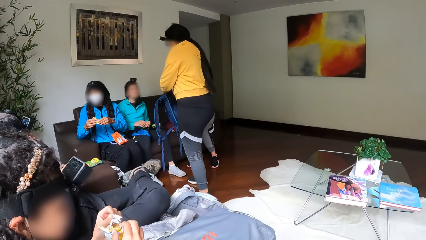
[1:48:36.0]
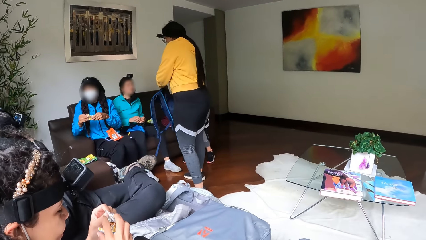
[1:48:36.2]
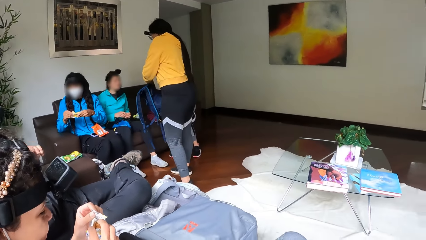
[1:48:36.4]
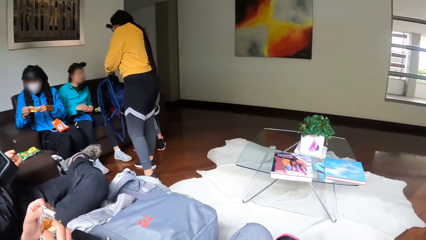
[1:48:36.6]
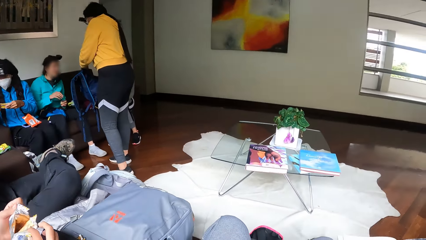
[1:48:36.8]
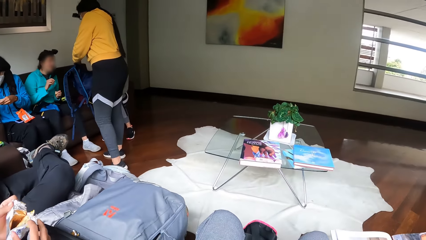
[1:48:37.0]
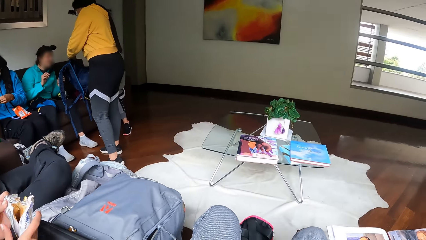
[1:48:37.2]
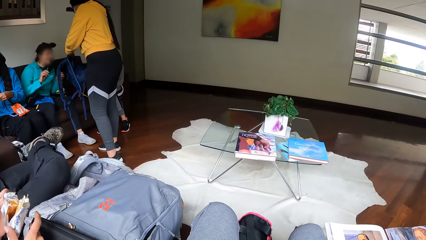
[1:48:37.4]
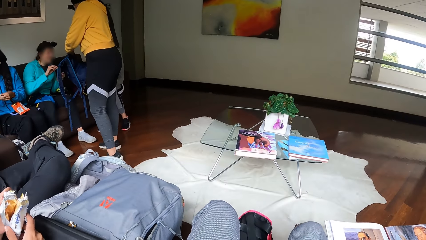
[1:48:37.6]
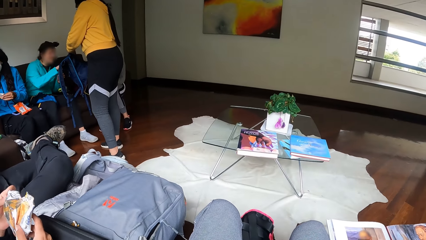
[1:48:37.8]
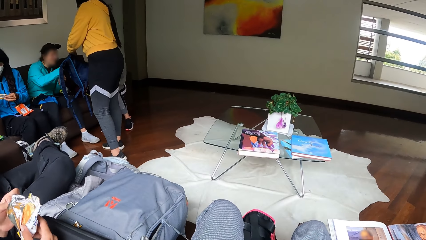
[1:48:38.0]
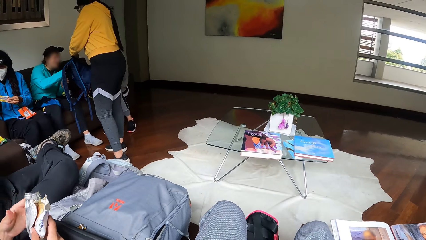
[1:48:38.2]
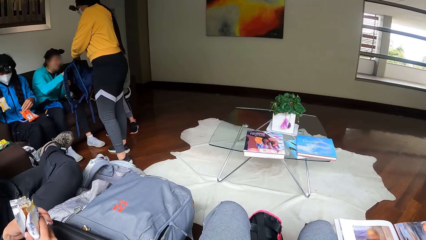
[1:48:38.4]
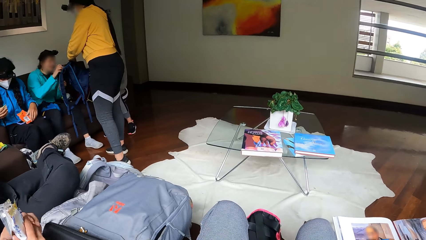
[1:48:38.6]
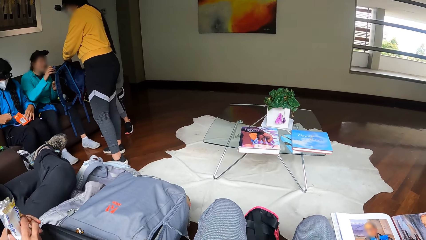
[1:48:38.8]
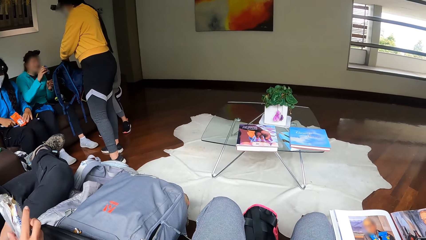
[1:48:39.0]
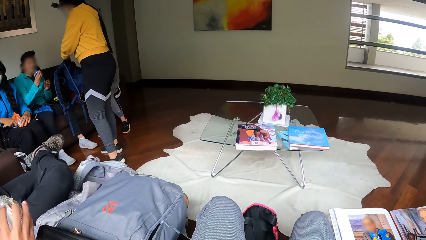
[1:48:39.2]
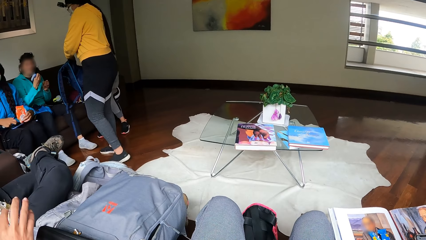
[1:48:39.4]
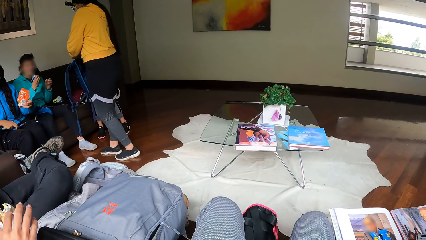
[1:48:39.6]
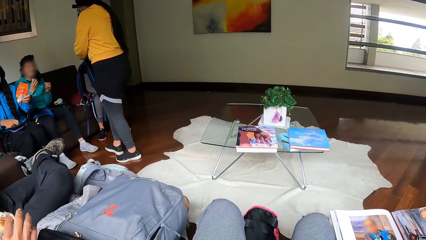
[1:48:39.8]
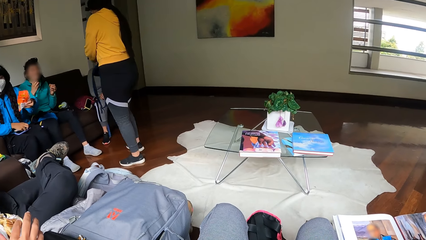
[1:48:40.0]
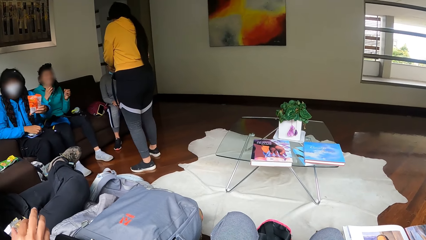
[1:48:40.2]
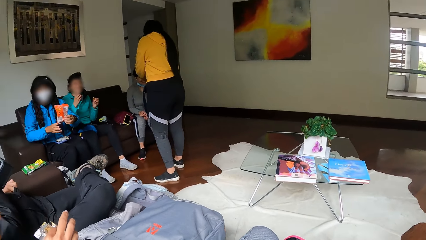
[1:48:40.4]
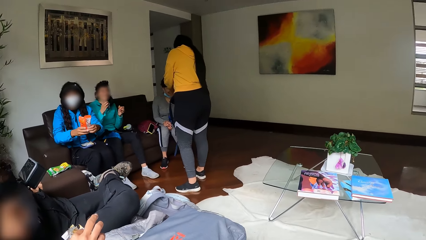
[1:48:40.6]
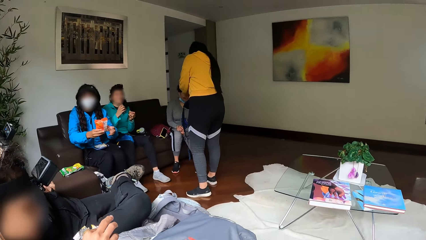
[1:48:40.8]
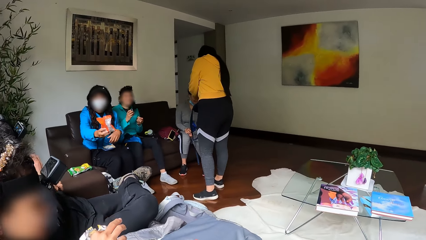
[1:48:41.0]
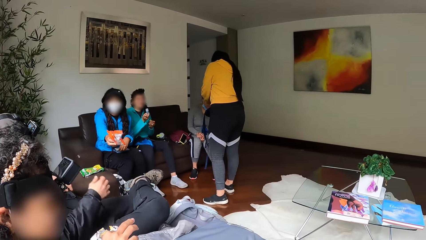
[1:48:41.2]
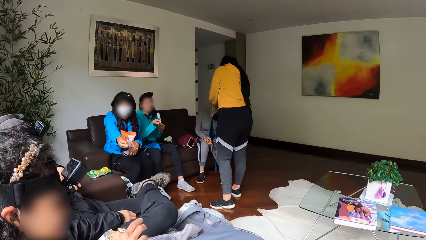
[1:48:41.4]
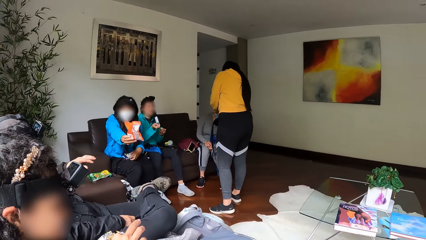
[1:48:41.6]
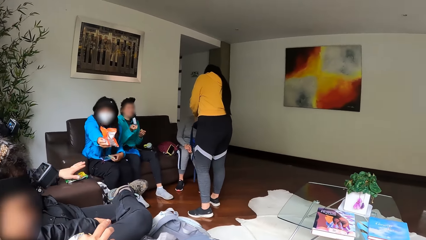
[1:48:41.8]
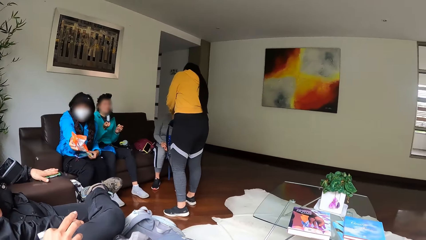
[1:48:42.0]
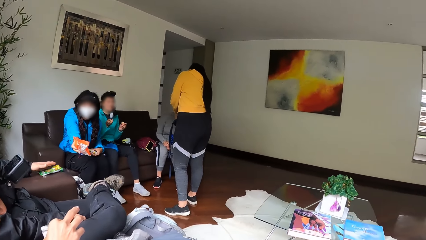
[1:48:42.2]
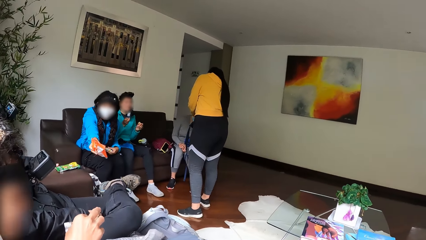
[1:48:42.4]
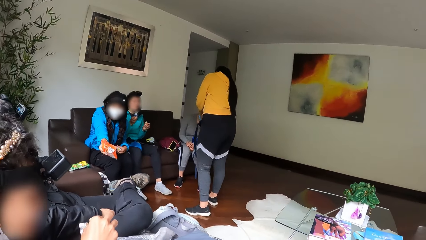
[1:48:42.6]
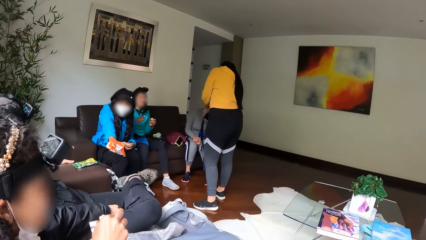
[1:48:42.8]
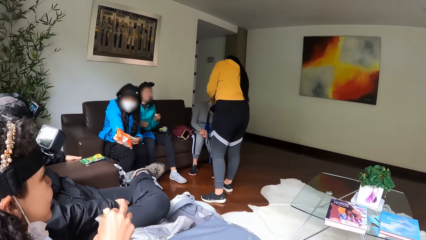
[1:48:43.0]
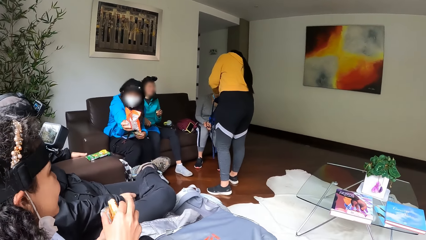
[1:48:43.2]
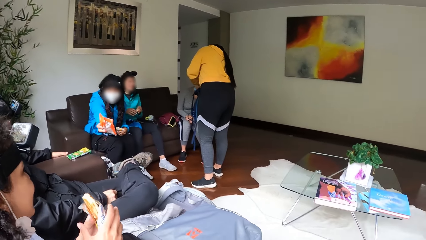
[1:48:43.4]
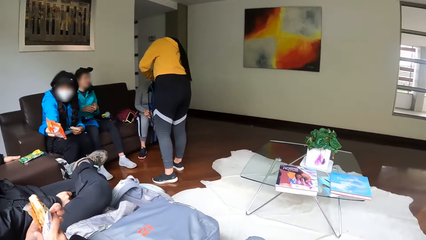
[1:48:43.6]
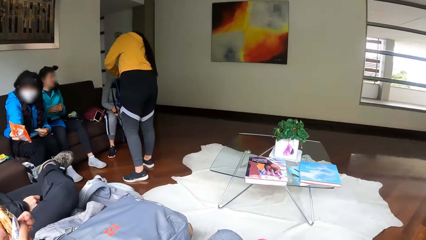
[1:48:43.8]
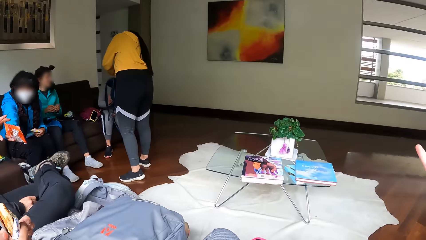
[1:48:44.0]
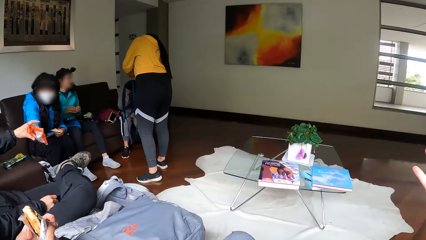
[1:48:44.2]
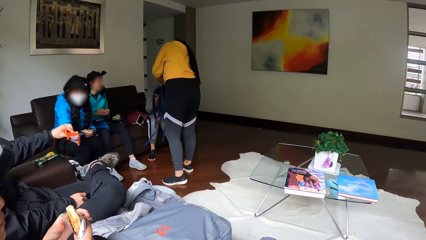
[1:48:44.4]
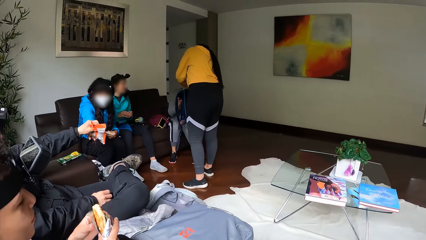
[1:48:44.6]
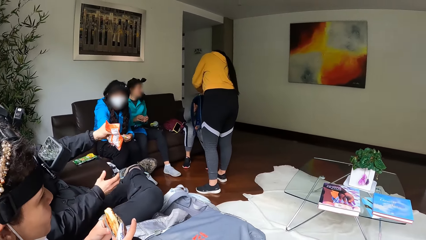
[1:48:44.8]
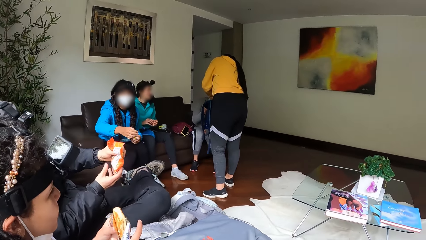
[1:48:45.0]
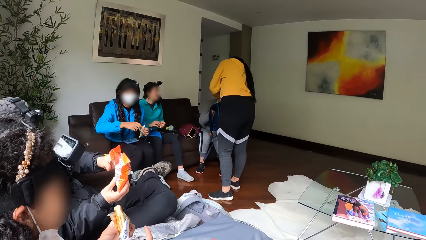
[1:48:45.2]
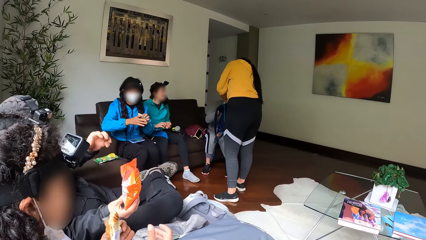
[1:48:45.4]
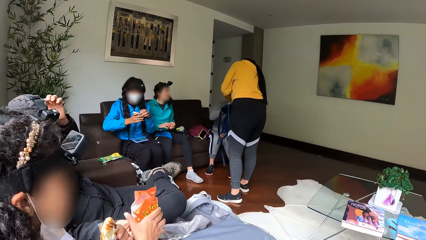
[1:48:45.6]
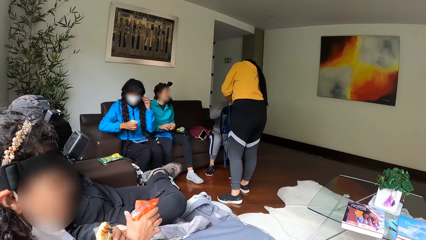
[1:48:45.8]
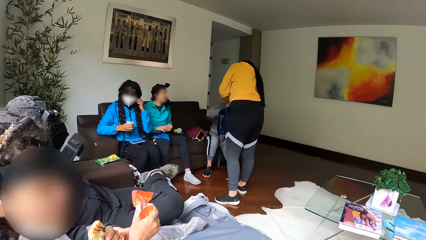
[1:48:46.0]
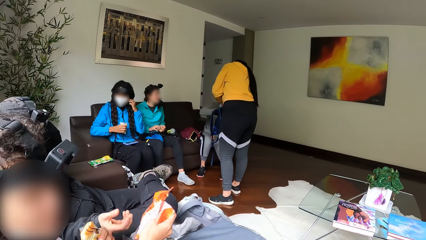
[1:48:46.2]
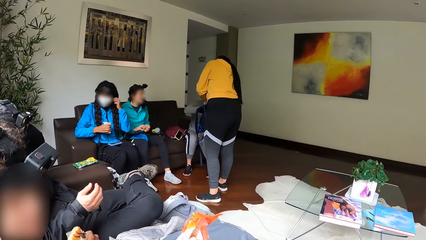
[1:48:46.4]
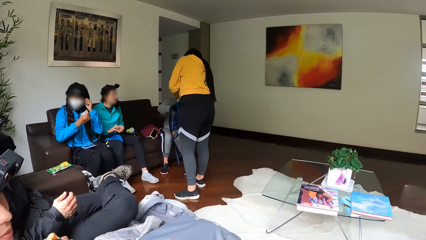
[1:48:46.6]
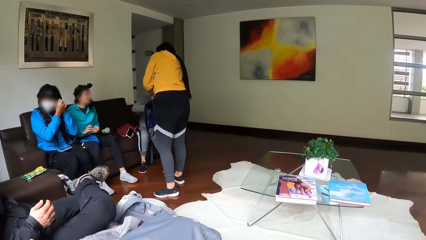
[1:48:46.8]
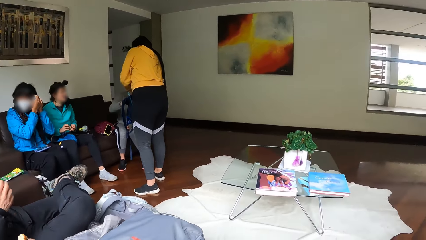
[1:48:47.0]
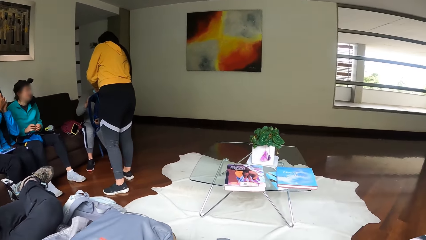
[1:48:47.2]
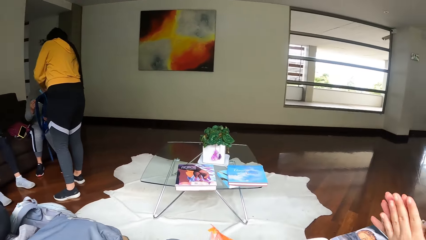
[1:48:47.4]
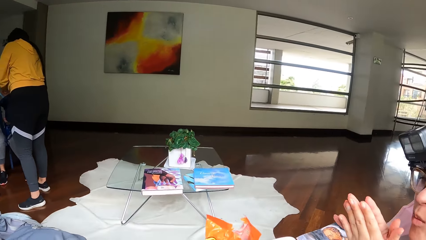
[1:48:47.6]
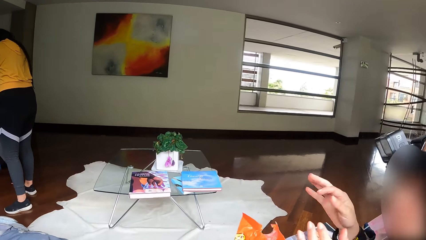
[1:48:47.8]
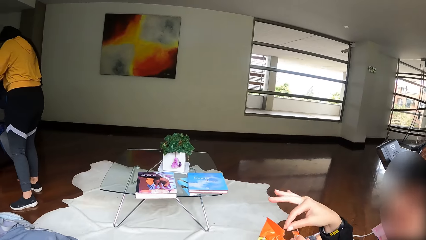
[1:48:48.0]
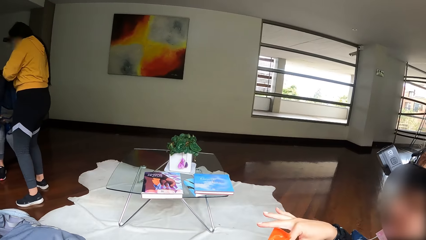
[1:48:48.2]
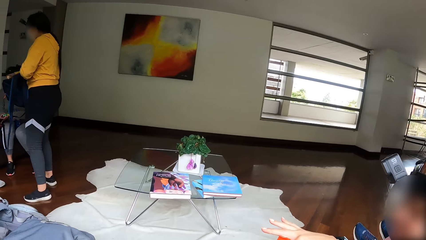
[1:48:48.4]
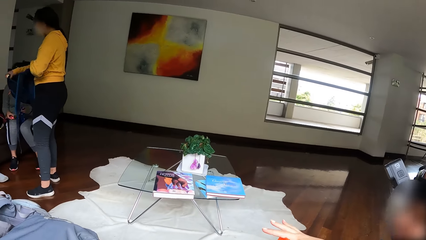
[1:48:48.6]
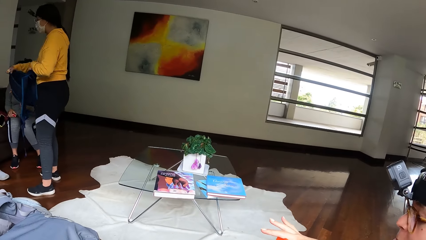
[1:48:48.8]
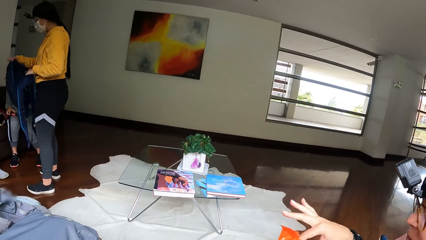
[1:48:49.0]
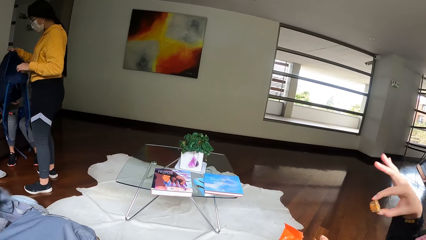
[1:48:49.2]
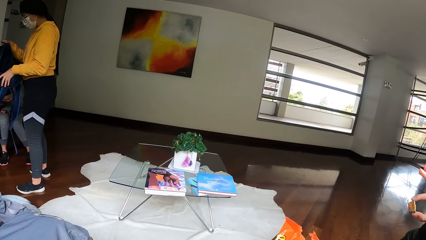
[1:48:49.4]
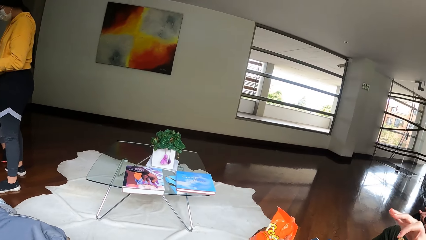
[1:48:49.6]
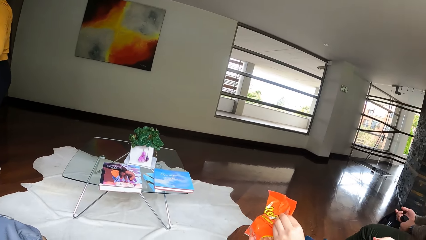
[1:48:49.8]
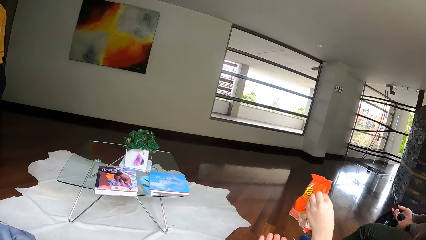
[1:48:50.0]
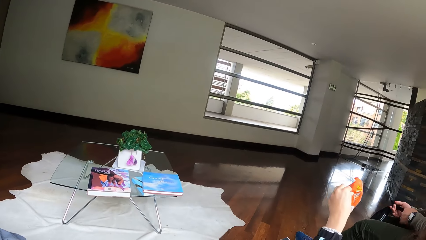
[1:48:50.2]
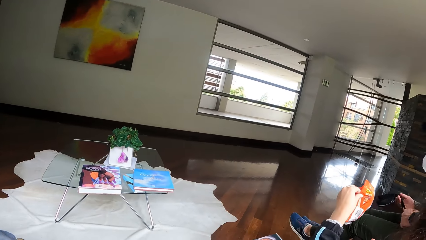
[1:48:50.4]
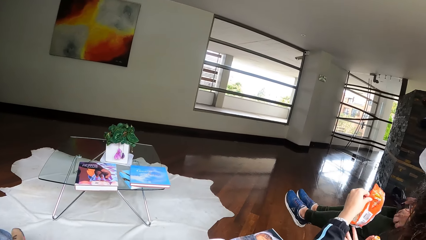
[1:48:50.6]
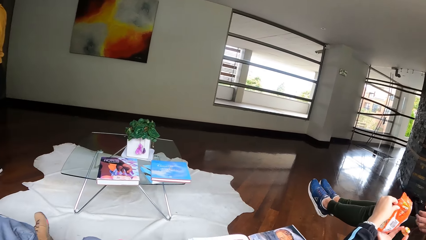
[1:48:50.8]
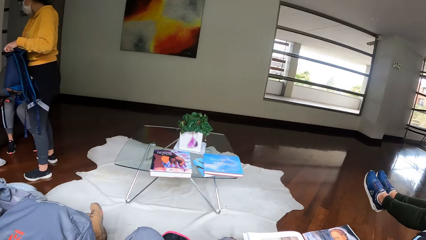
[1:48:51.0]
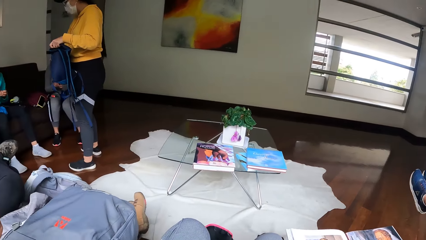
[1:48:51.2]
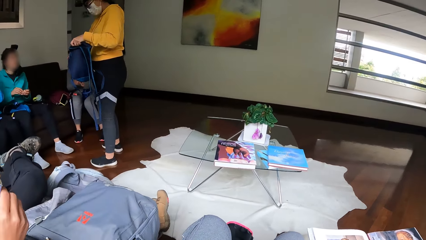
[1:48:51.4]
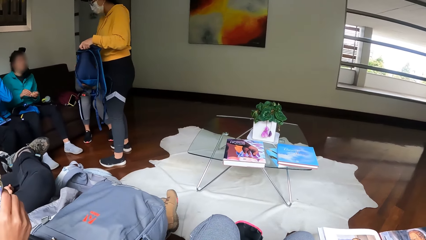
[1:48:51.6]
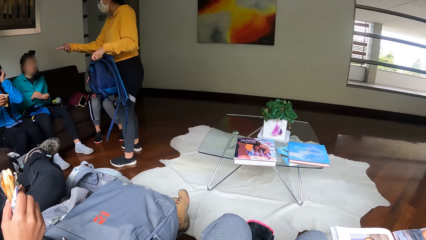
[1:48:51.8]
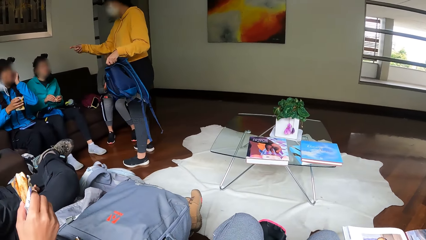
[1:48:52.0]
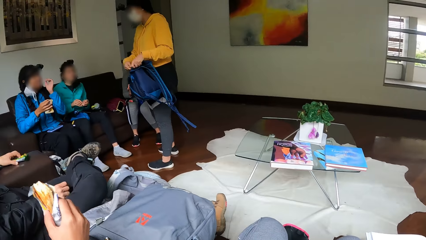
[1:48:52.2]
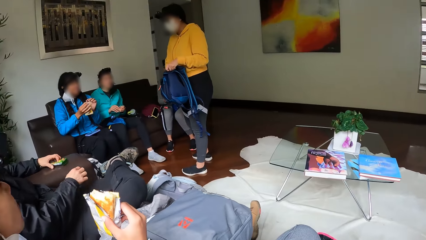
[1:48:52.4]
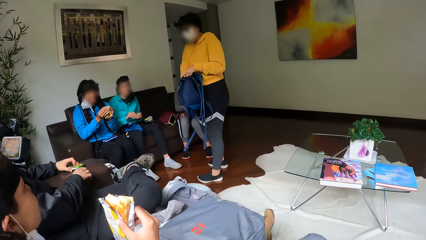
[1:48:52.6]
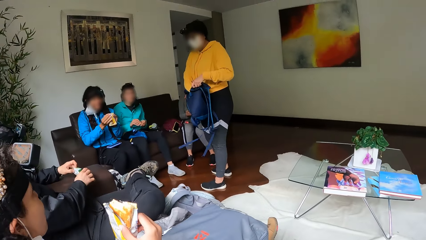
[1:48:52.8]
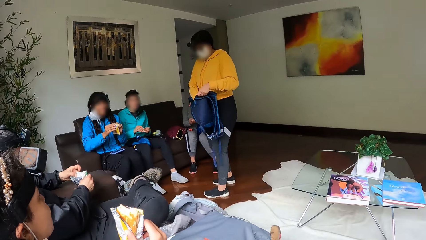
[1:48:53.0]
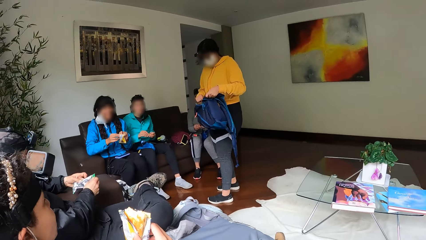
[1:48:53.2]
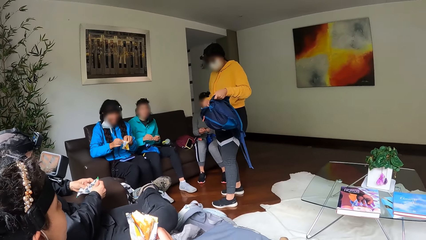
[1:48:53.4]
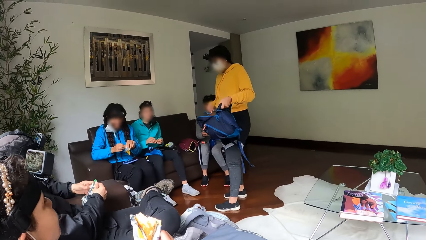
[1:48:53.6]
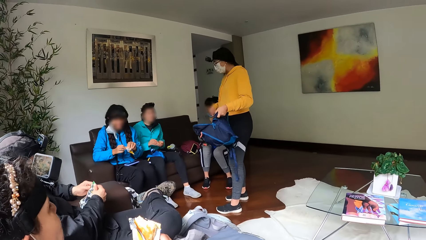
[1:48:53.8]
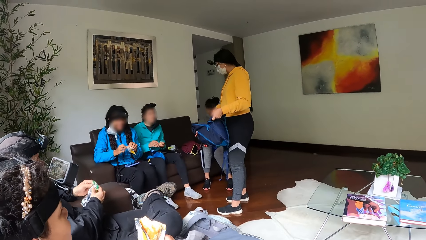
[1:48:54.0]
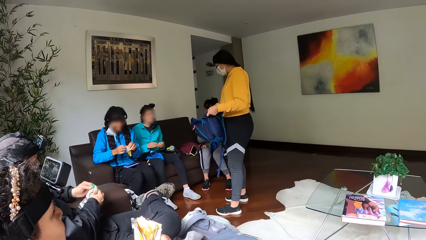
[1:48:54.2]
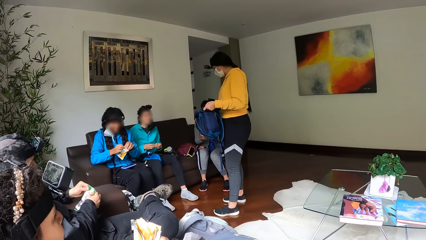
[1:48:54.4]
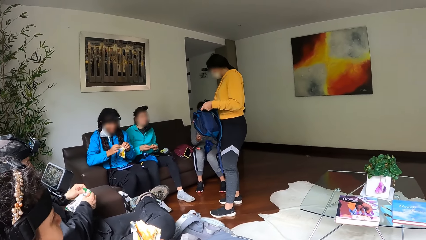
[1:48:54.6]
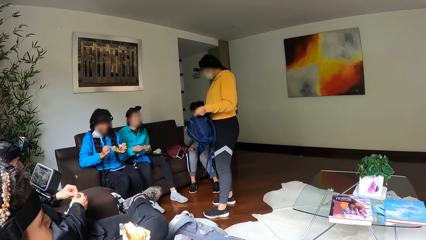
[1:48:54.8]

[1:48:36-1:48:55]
A man eats. A woman carries a biscuit from the blue backpack with her right hand. Another woman moves to a third woman. A fourth woman passes the biscuit with her right hand. The man collects the biscuit from the fourth woman with his left hand and passes the biscuit to a fifth woman with his right hand. A lady searches the bag. The fifth woman passes the biscuit with her right hand to a sixth woman. The sixth woman carries a biscuit with her right hand, collects the biscuit with her left hand, and passes the biscuit with her left hand. The second woman interacts with the fourth woman.
